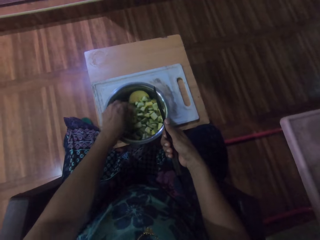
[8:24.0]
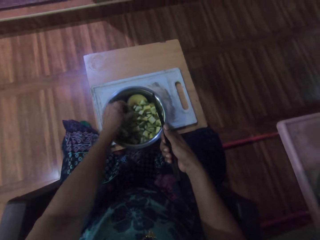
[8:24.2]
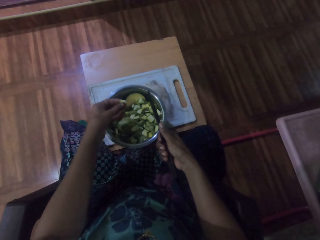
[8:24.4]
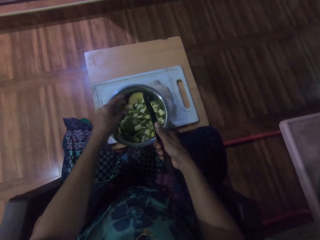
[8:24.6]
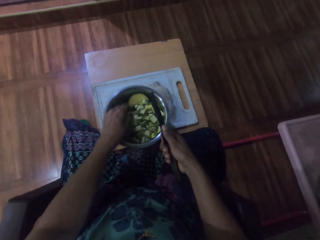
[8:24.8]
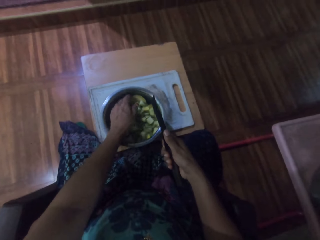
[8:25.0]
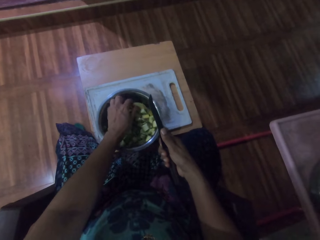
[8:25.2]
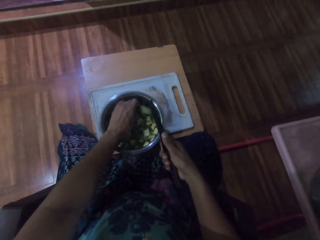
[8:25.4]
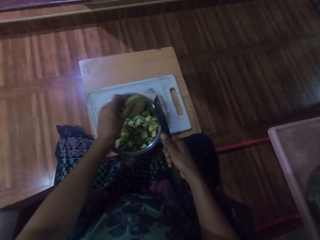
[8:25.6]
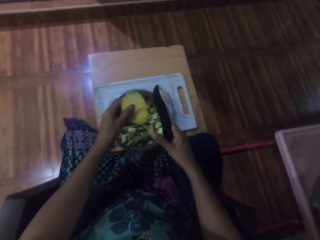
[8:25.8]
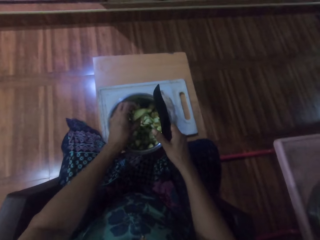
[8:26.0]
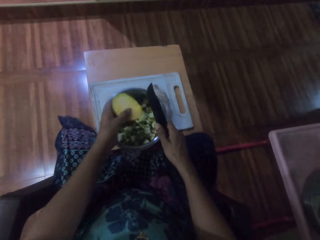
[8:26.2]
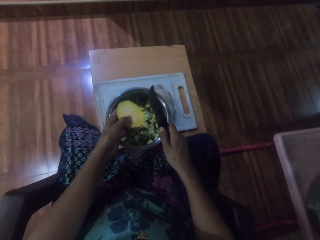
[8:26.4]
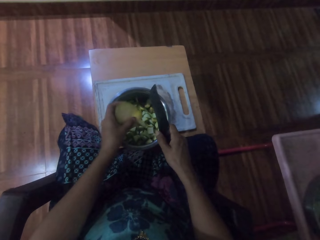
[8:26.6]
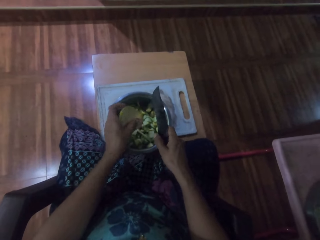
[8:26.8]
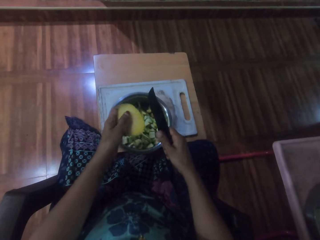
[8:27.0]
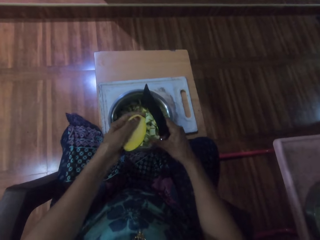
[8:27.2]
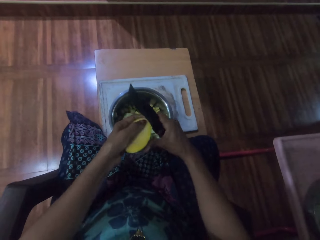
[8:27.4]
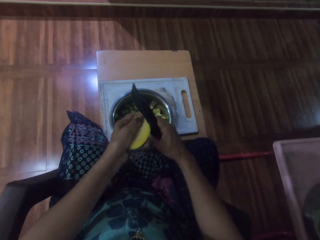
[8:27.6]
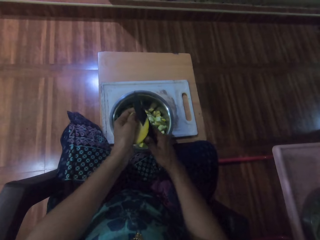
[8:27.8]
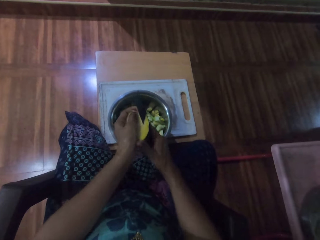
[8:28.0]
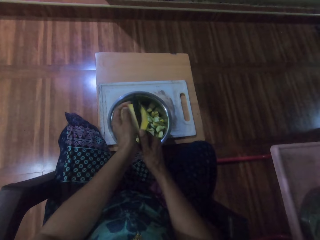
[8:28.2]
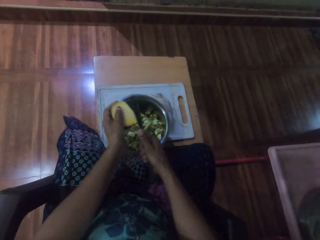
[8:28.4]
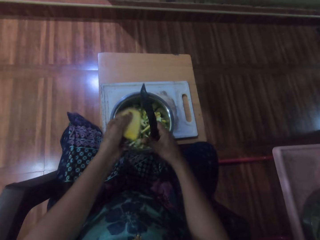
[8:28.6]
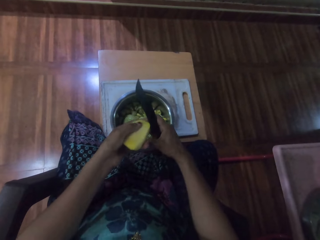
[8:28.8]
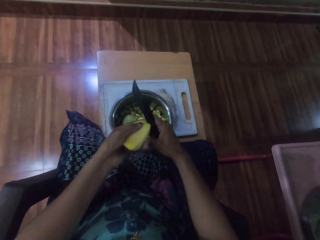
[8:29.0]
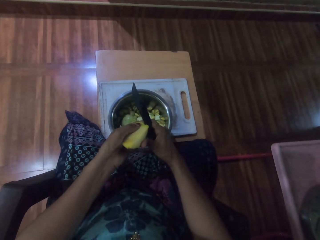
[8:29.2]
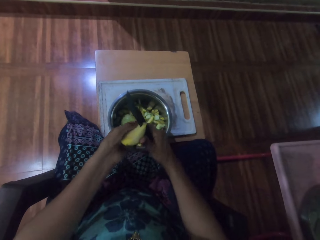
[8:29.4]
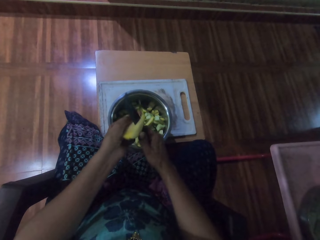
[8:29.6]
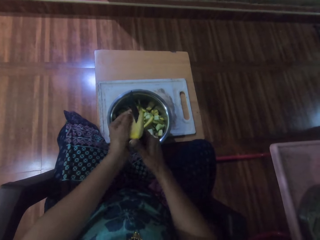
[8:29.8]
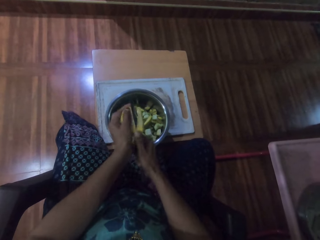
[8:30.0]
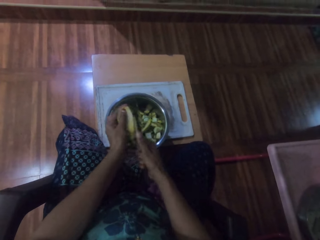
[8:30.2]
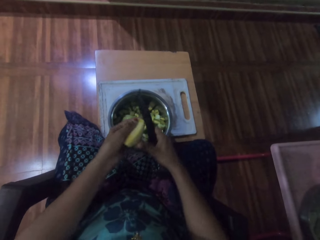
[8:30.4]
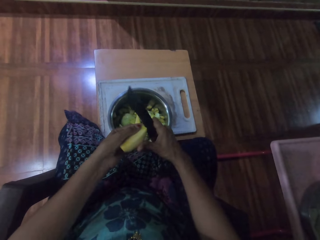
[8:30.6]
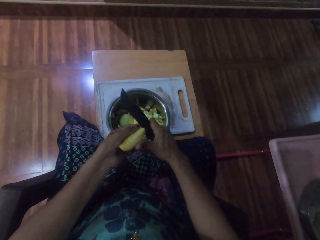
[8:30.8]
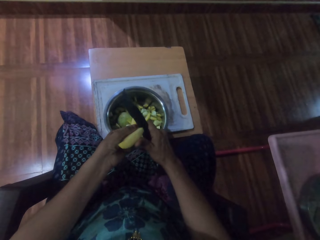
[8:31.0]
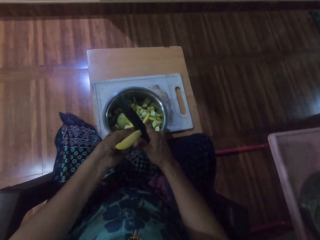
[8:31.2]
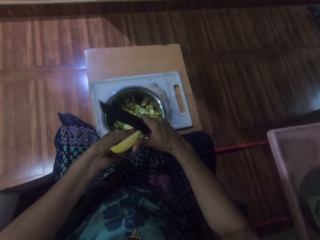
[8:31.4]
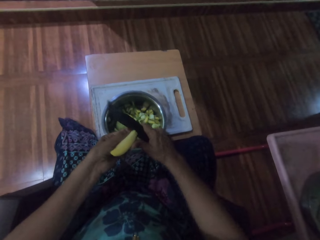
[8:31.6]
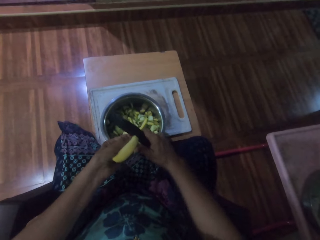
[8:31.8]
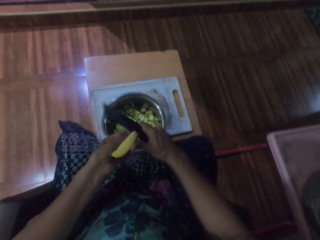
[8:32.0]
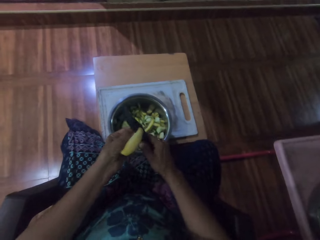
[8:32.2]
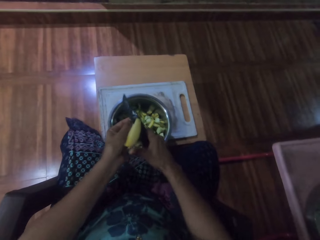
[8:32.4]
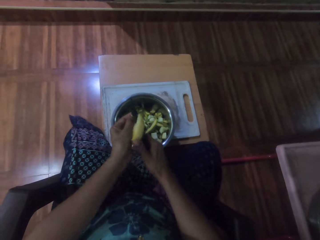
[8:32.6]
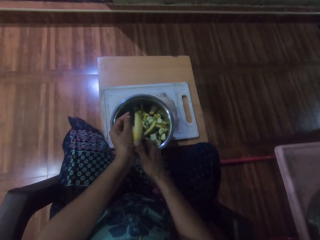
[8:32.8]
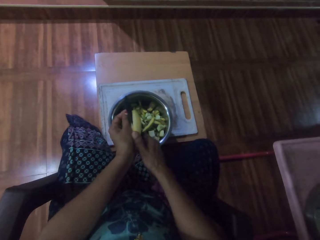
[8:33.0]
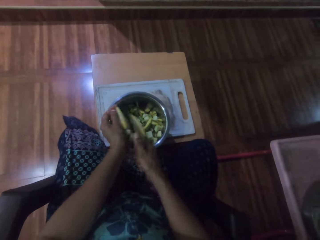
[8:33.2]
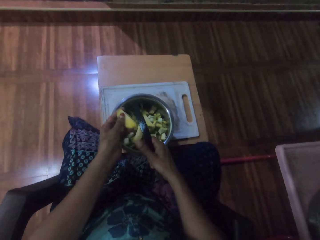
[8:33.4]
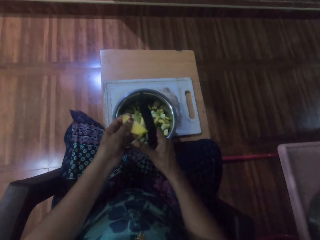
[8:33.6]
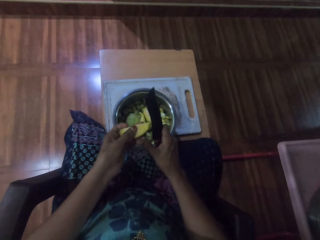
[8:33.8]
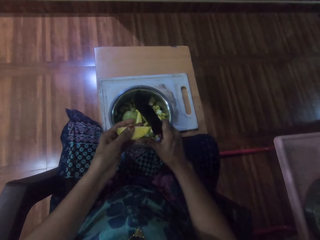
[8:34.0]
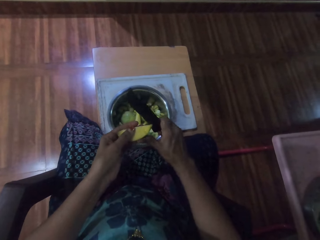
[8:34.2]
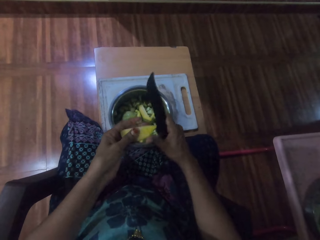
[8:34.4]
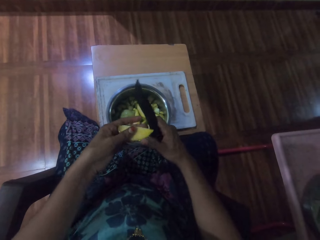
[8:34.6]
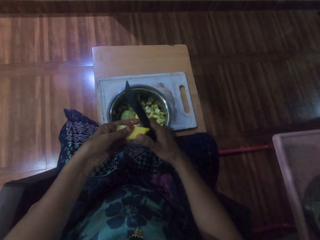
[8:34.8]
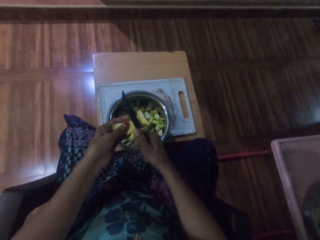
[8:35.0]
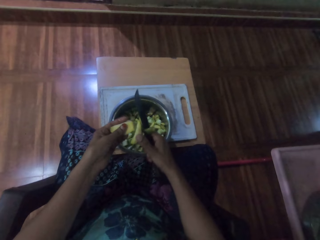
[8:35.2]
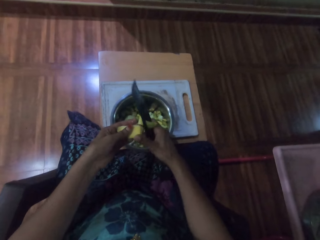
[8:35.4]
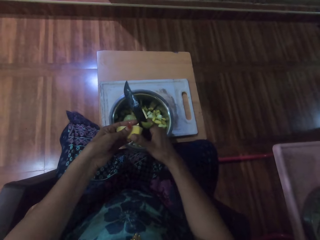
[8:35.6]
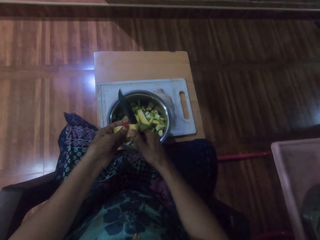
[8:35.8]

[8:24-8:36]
The camera wearer picks a piece of potato from the pot. They cut the piece of the potato.

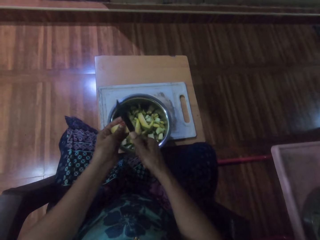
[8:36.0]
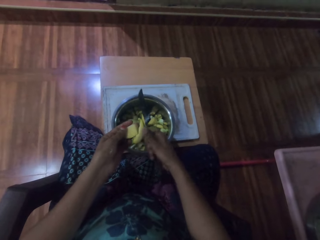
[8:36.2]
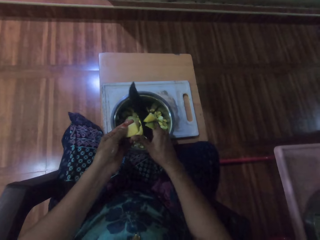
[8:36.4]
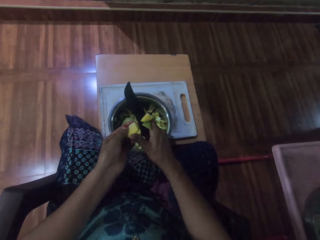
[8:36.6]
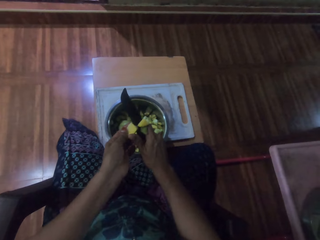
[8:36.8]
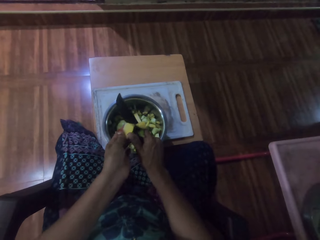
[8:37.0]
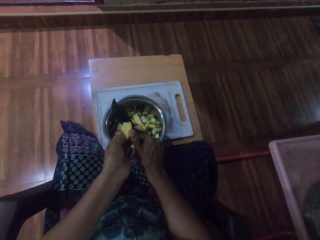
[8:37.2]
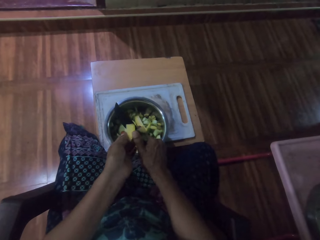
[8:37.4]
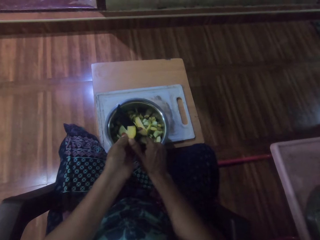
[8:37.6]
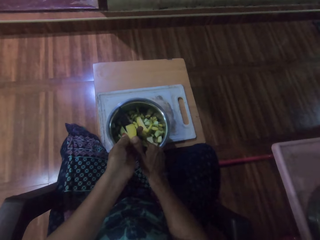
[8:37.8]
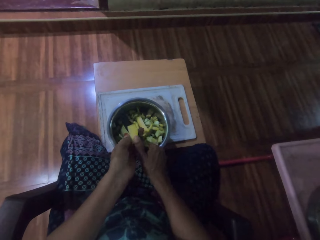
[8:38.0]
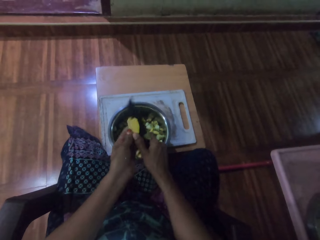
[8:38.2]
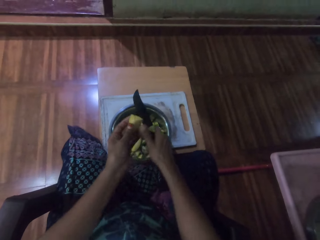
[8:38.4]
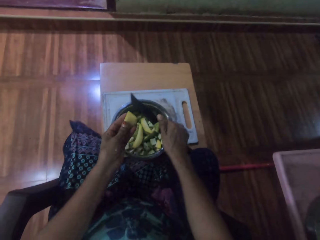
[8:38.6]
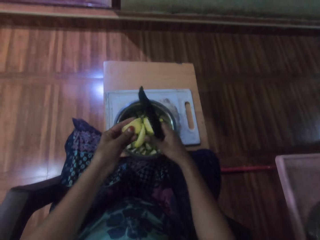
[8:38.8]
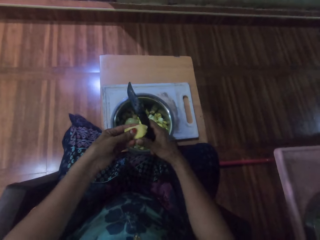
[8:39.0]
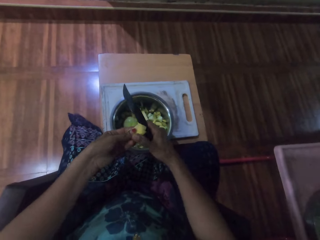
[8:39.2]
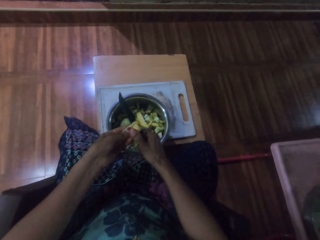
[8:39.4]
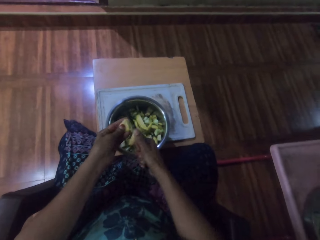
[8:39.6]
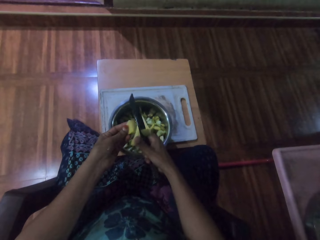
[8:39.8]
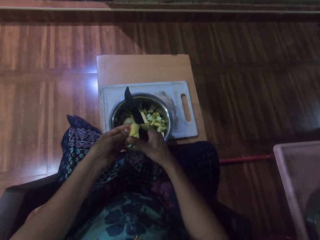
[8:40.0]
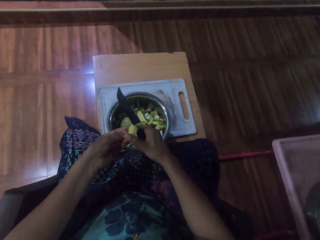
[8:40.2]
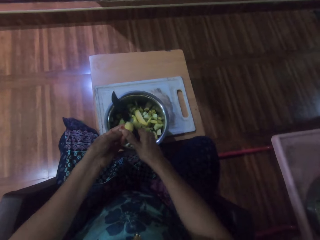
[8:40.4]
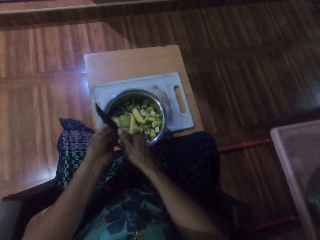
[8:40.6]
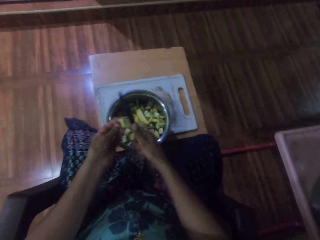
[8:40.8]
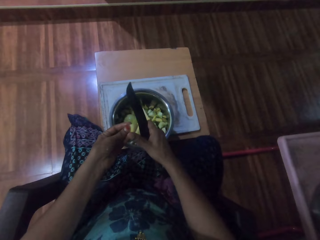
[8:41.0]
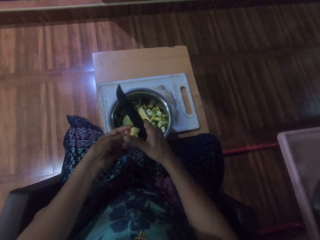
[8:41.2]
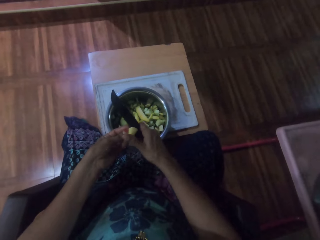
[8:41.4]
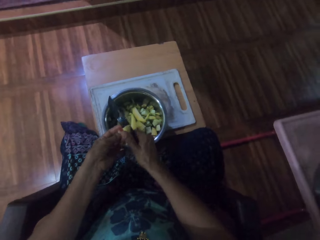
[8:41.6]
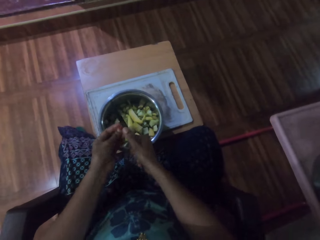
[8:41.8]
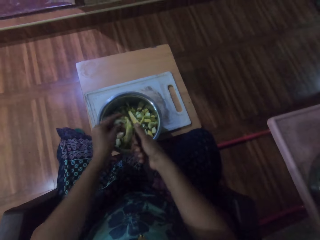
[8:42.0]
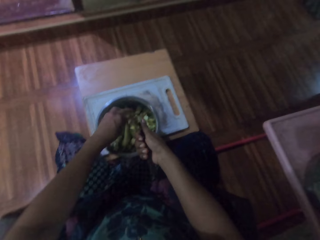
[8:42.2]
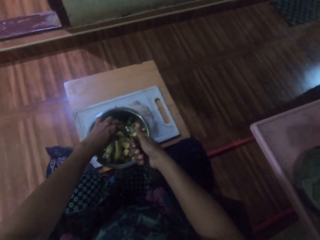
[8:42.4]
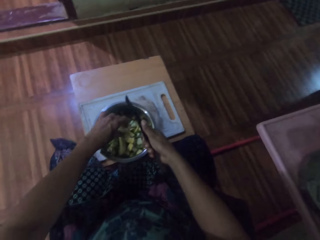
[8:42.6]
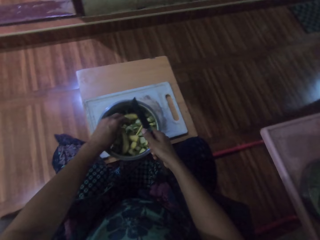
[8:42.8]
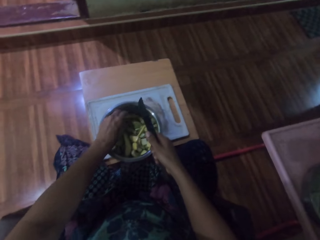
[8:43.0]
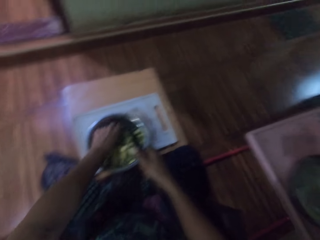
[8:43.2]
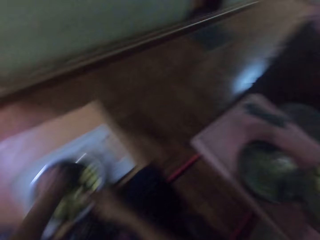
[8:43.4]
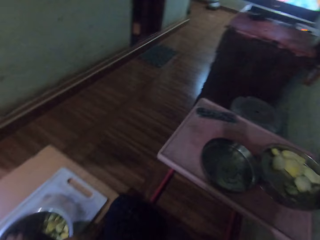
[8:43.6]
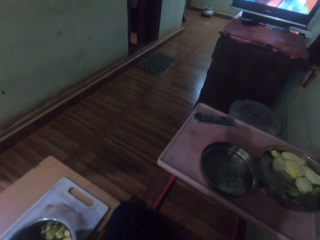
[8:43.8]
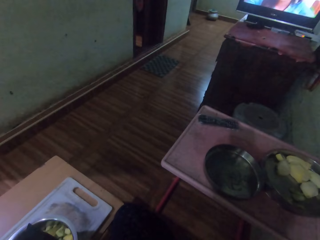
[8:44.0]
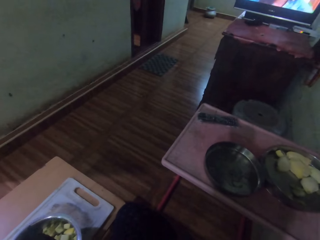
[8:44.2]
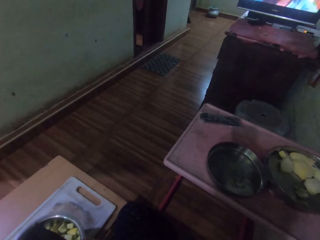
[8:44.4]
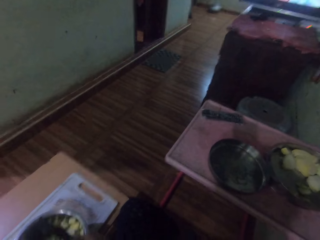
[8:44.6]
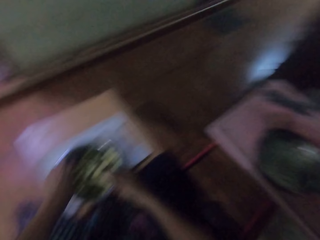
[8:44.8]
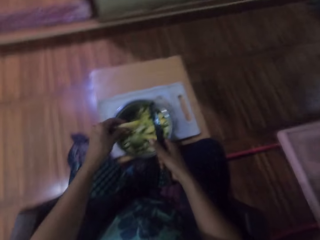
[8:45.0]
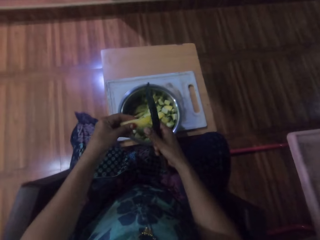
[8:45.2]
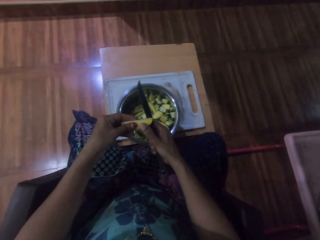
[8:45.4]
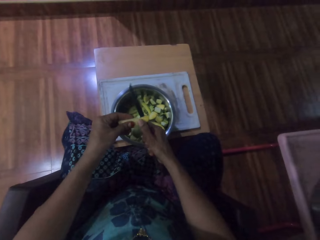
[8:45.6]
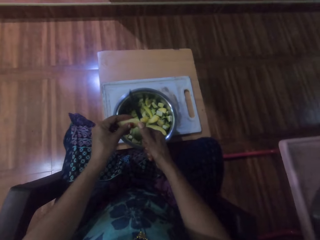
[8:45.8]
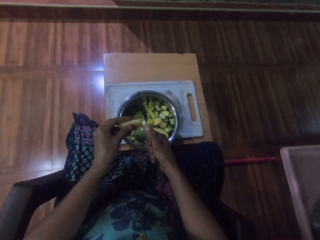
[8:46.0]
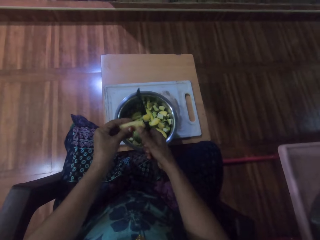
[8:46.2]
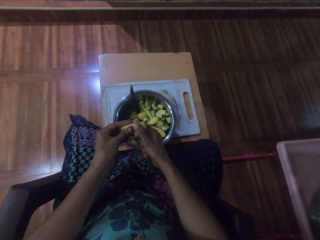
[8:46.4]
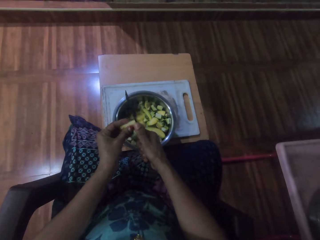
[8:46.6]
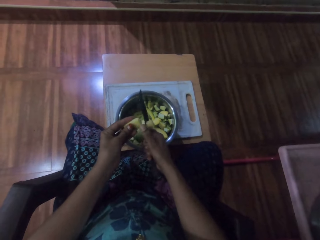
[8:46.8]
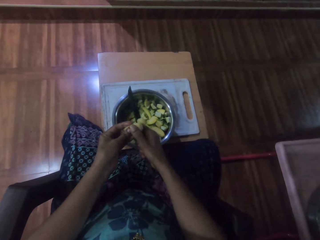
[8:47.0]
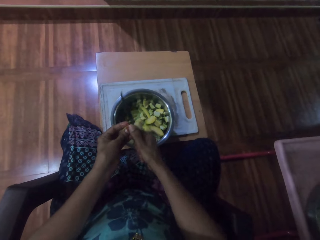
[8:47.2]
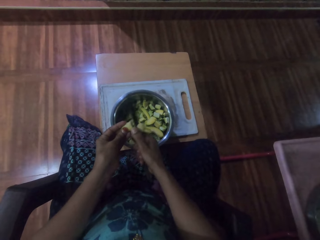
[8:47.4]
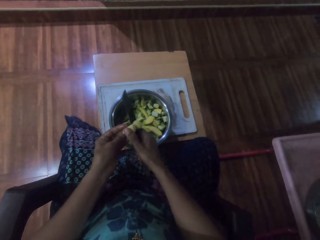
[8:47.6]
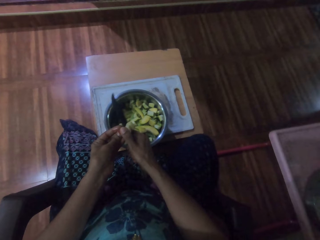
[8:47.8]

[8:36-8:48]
The camera wearer picks a piece of potato from the pot. They watch the television. They cut the piece of the potato.
